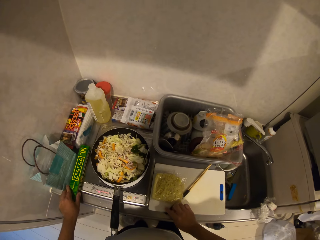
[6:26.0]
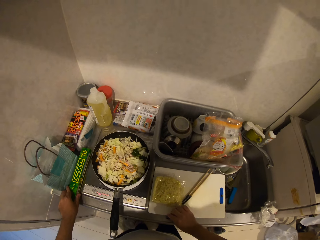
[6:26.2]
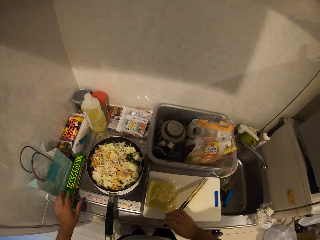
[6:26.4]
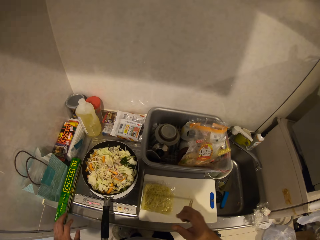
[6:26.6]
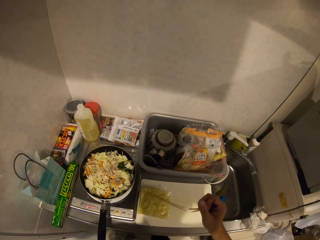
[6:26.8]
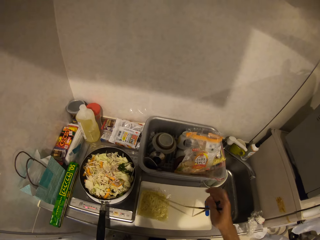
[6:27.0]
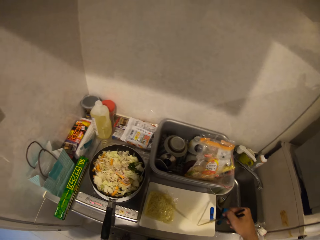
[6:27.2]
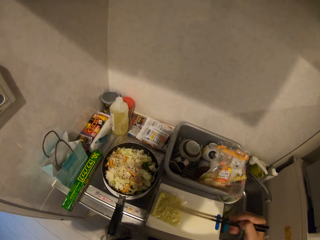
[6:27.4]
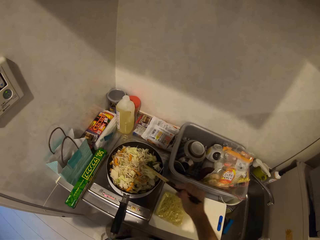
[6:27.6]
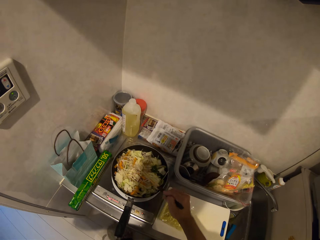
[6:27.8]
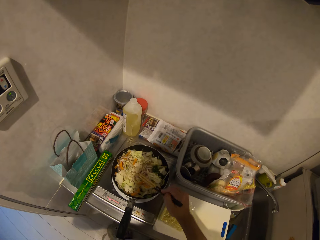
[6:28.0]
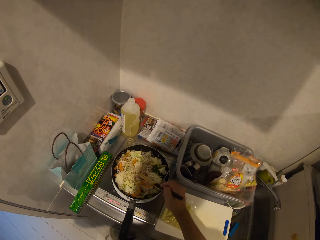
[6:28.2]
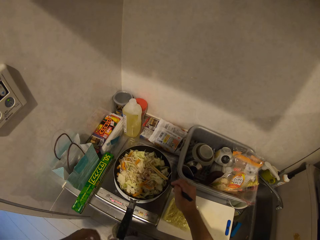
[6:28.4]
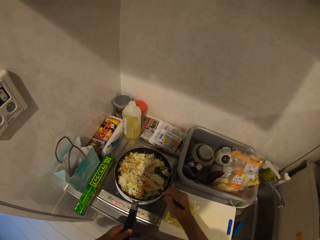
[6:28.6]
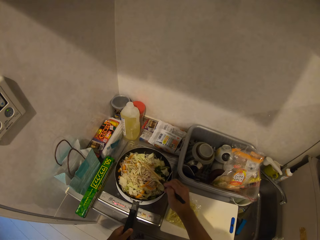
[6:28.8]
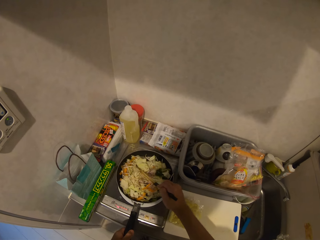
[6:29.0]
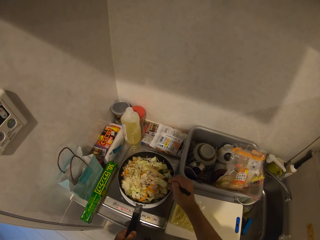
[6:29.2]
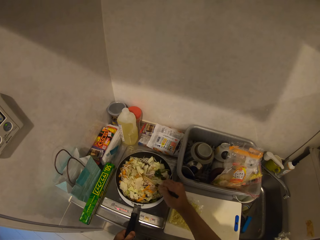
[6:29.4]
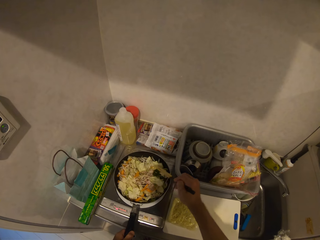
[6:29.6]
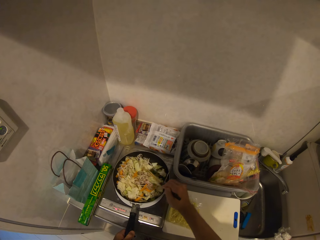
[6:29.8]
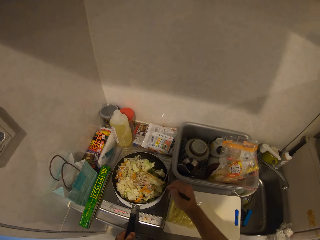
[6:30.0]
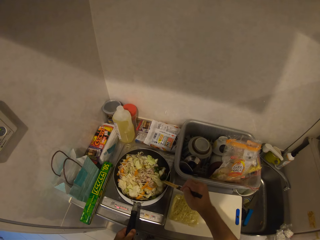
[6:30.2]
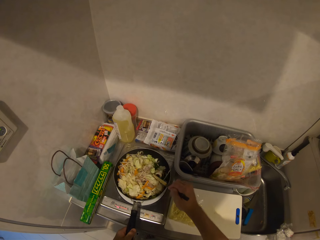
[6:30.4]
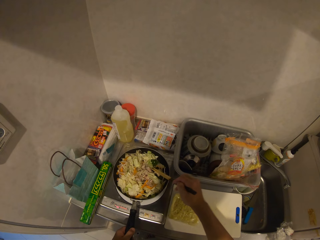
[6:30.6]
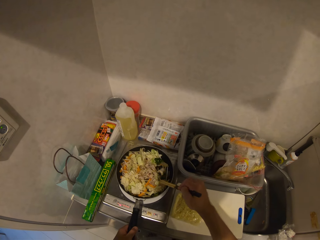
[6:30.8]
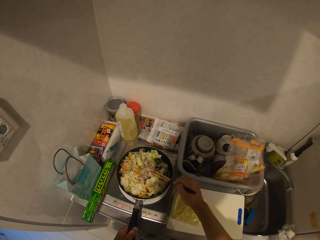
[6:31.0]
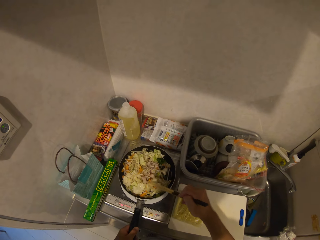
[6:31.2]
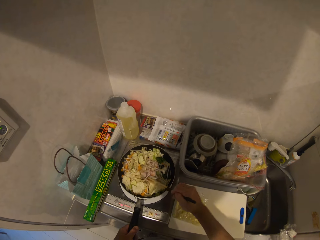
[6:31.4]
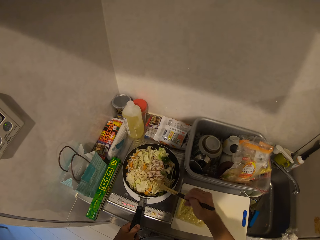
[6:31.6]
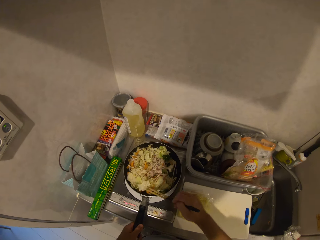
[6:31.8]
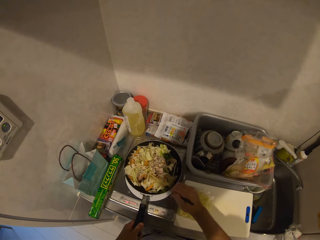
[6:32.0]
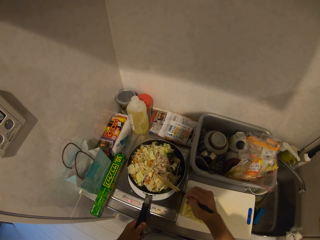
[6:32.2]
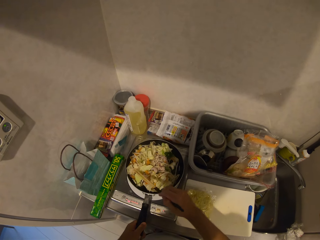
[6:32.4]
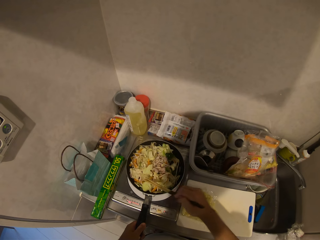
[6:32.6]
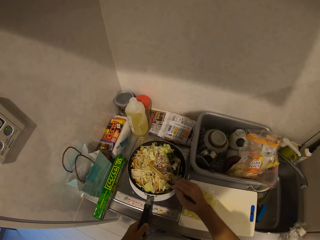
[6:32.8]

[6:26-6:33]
The camera wearer drops the wrap pack on the cabinet. They pick up the stirring sticks or chop stick from the cabinet. They stir the food with the chop stick.

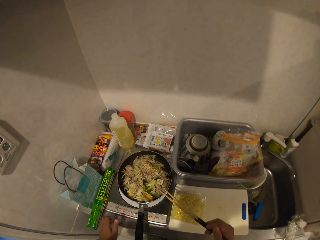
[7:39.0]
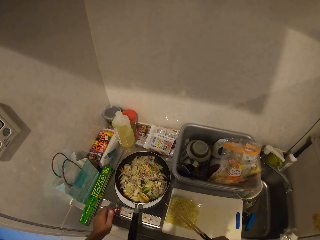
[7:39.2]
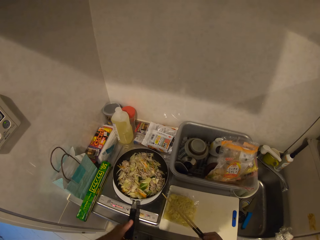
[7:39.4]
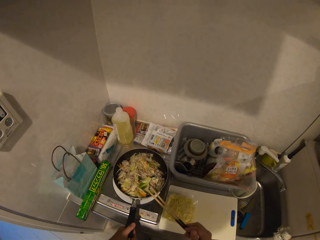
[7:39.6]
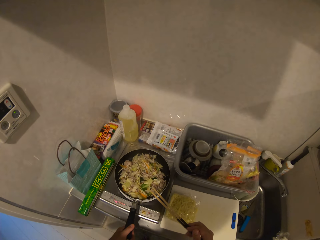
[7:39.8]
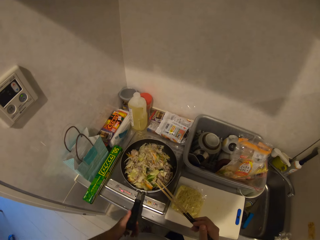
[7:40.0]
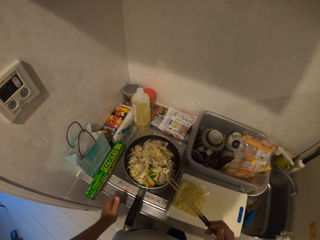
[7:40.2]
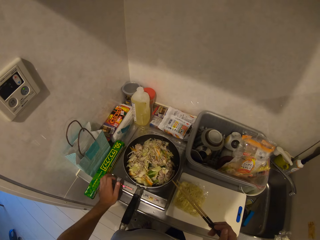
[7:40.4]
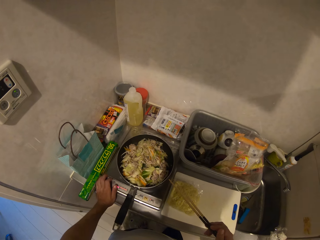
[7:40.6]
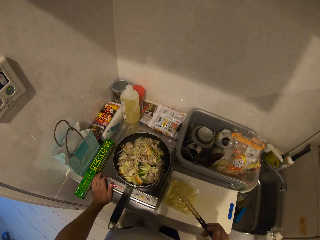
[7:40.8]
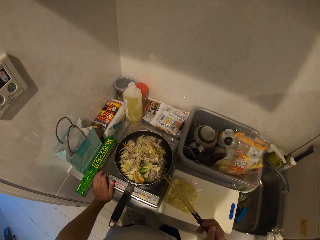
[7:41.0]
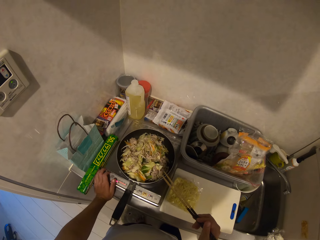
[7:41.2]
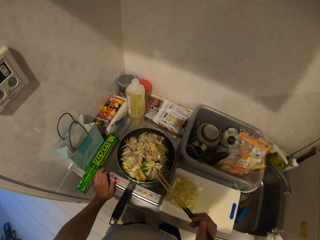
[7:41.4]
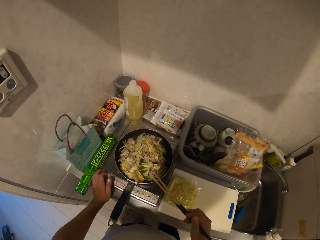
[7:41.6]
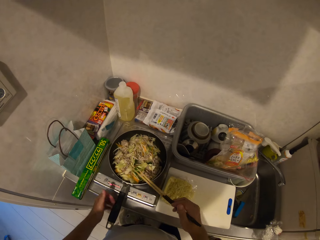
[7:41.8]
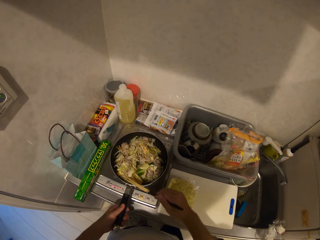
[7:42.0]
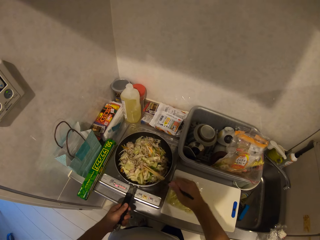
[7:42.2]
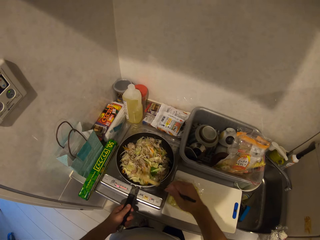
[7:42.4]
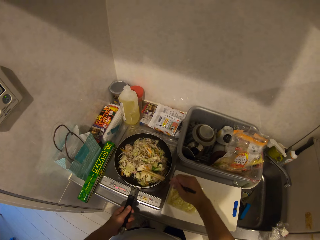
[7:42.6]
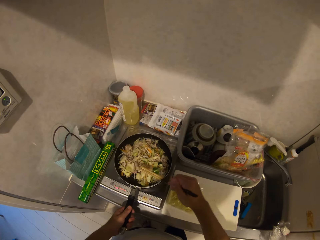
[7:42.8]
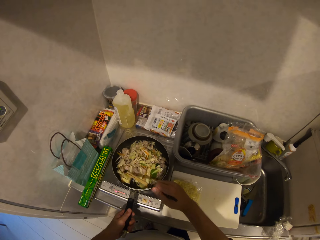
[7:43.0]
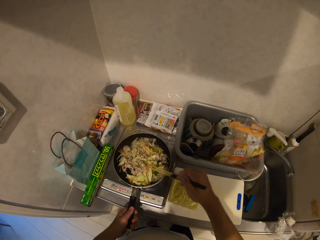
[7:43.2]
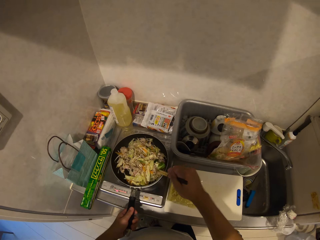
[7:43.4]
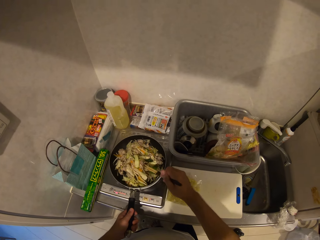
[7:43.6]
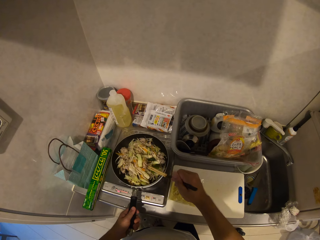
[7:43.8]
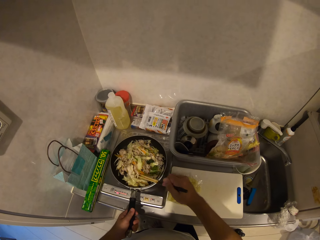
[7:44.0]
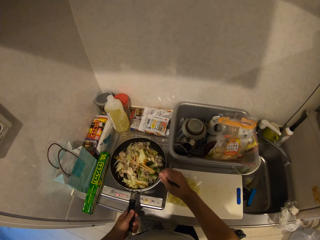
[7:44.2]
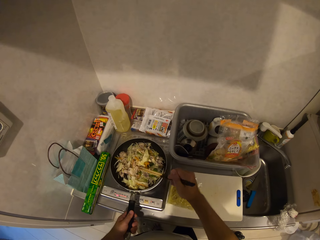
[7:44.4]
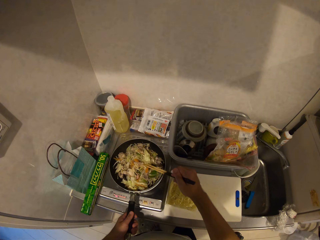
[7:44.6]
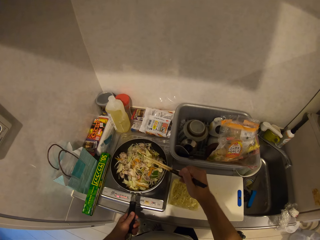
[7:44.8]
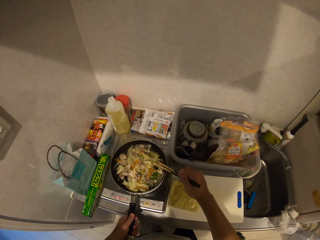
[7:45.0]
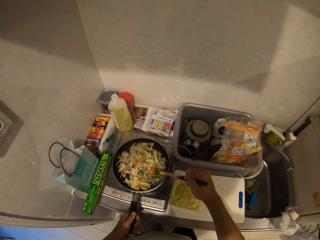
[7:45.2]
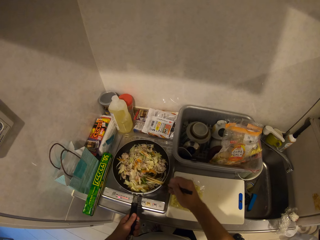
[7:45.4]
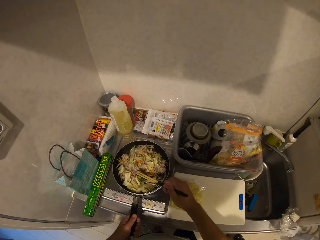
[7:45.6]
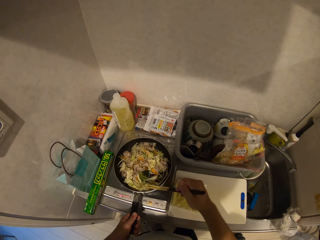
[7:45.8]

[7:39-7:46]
The camera wearer operates the cooker.

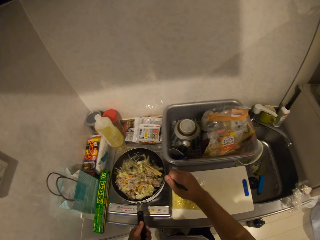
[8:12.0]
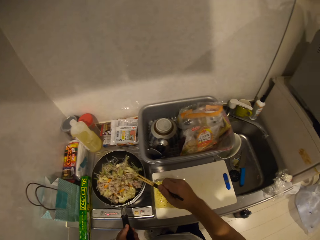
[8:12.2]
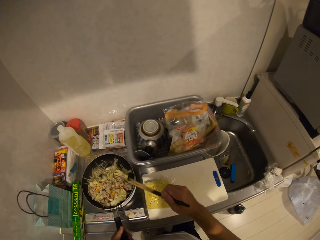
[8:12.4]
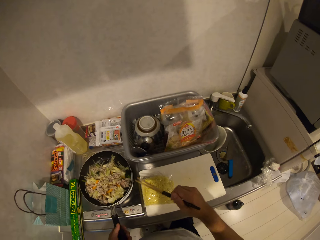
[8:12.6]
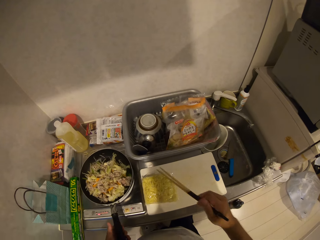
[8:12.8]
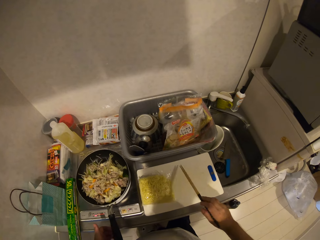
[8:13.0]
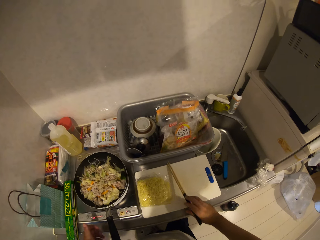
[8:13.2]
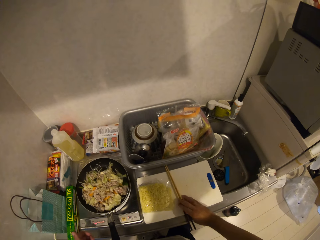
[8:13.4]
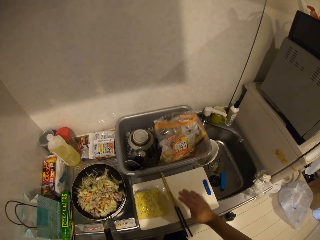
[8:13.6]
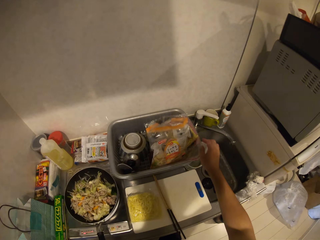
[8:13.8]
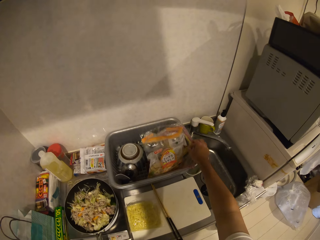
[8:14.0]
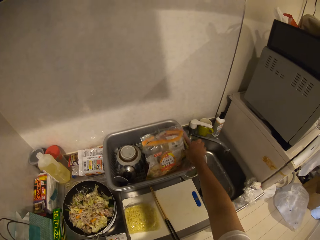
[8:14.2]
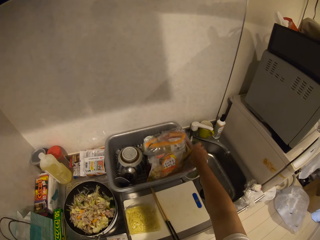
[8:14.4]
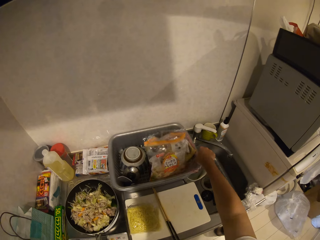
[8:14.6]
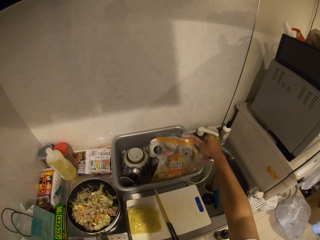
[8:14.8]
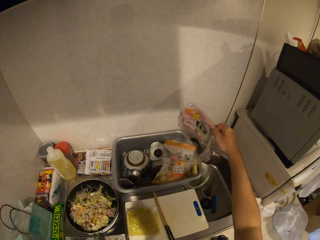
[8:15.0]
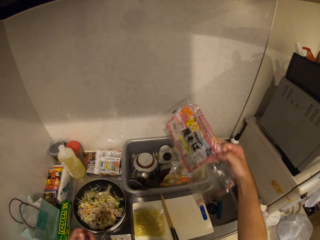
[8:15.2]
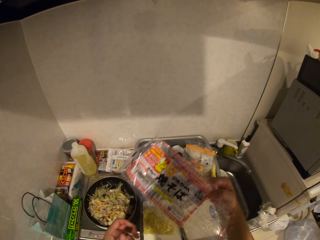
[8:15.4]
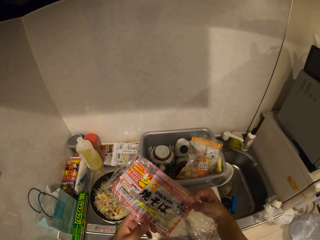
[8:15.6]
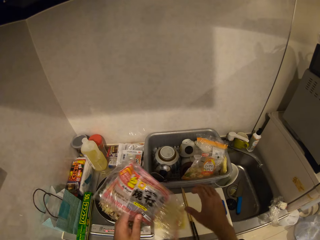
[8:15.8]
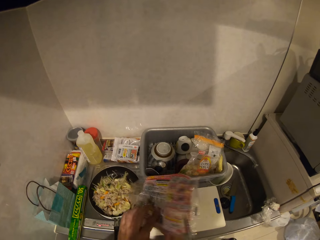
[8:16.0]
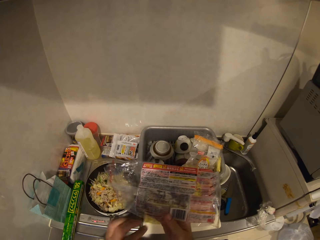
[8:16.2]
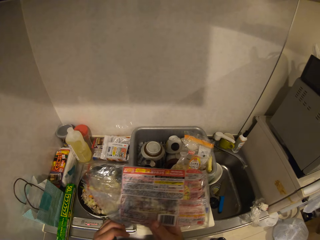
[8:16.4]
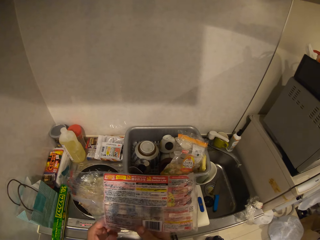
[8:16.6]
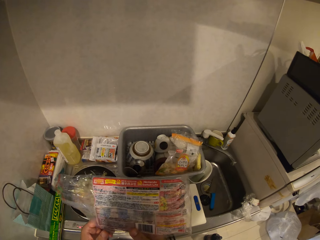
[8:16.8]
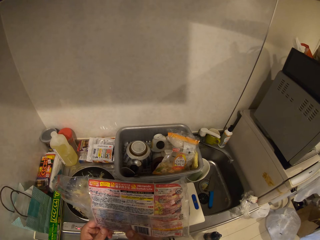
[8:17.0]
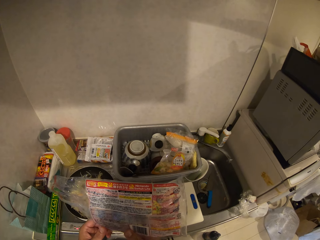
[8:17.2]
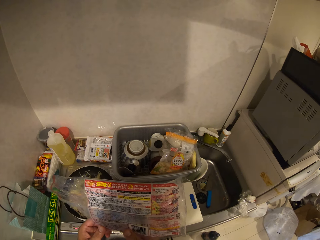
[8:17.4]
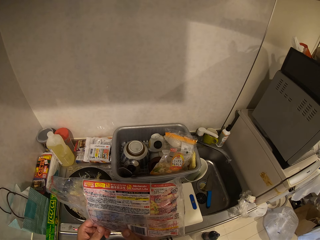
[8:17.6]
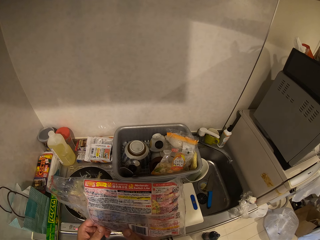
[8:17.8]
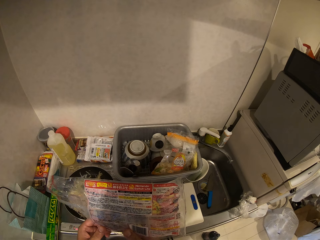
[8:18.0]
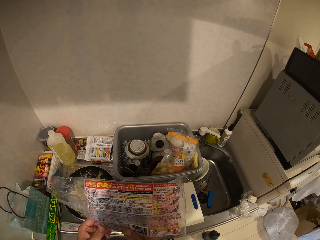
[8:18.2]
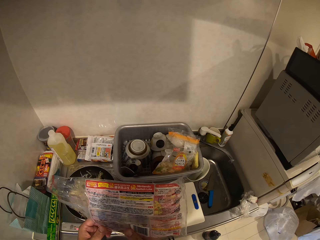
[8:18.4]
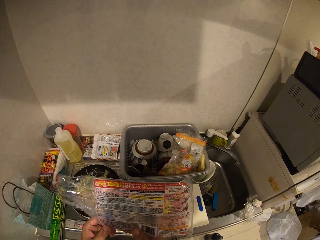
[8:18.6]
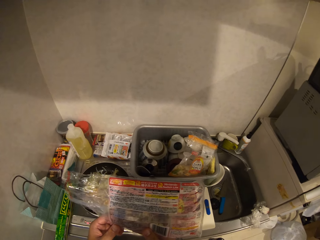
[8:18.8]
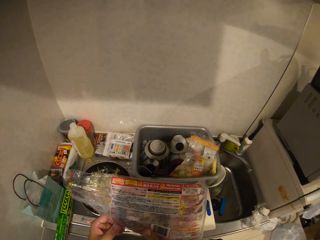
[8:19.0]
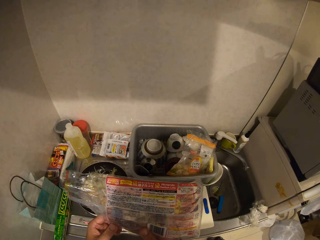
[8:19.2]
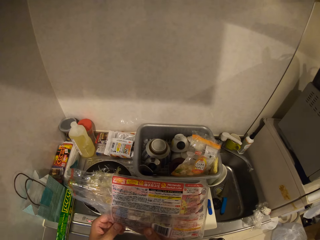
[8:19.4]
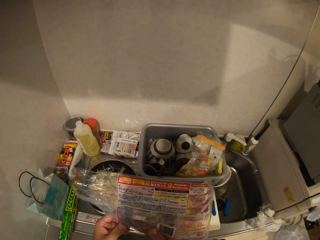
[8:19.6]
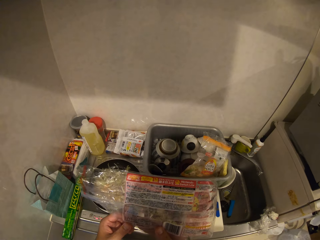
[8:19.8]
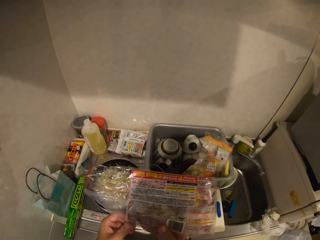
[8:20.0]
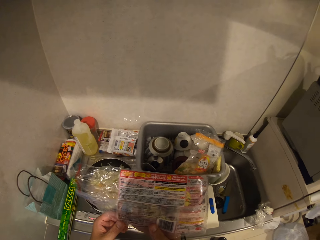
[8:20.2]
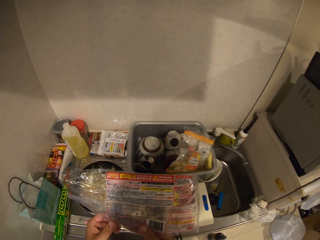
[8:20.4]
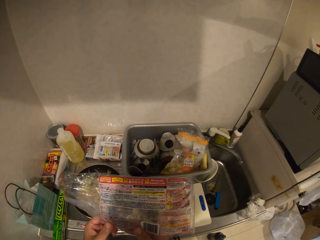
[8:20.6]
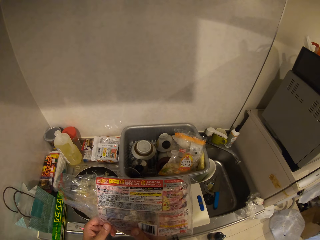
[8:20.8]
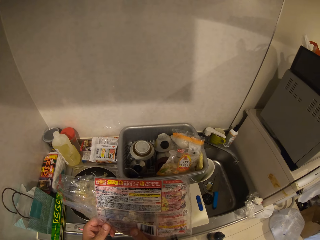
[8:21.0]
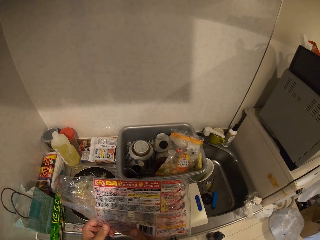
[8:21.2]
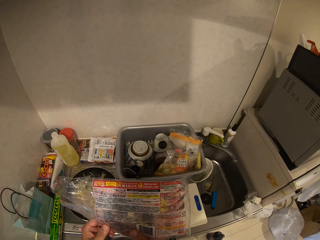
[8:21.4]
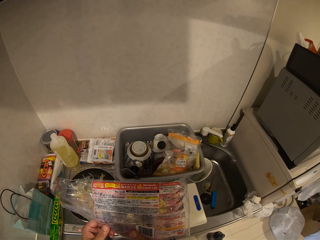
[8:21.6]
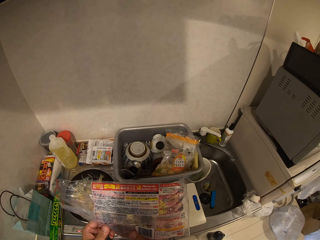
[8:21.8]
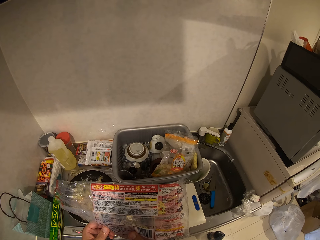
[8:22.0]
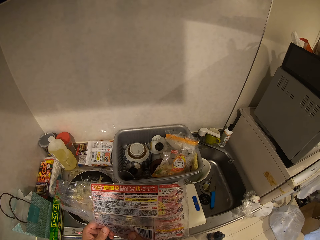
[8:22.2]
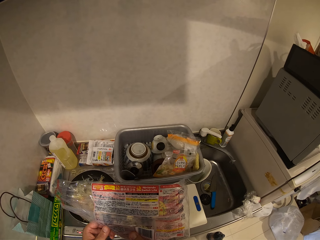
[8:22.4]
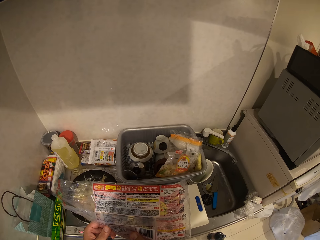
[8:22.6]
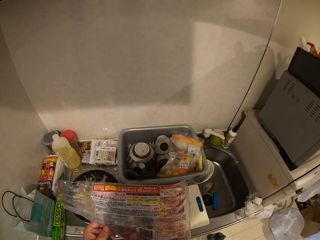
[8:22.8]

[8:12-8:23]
The camera wearer drops the stirring sticks on the cabinet. They pick up an empty sachet from a rack on the cabinet. They read from the sachet.
